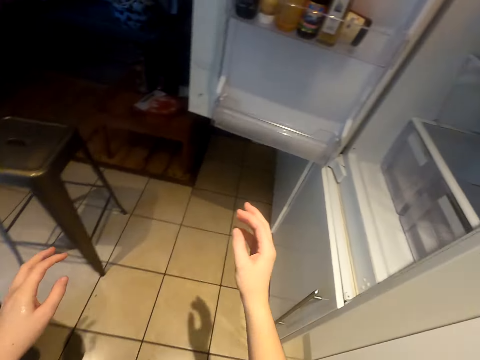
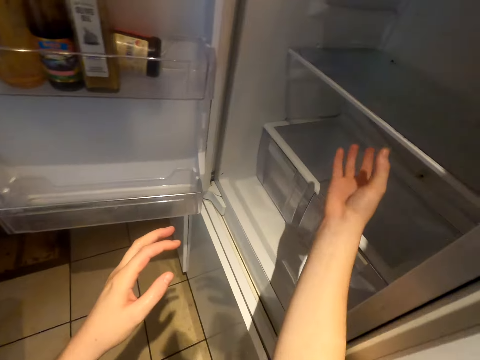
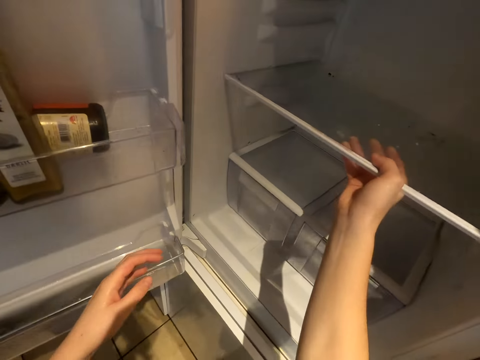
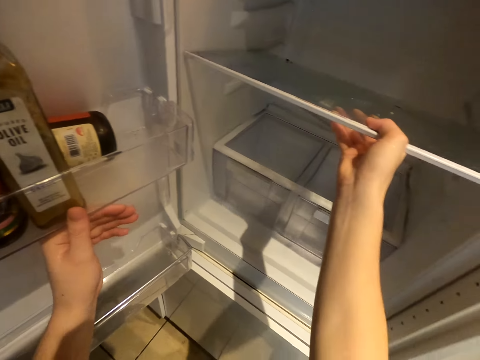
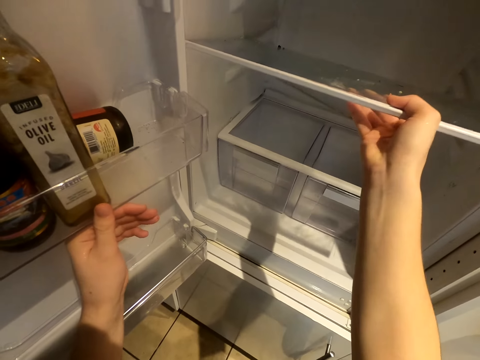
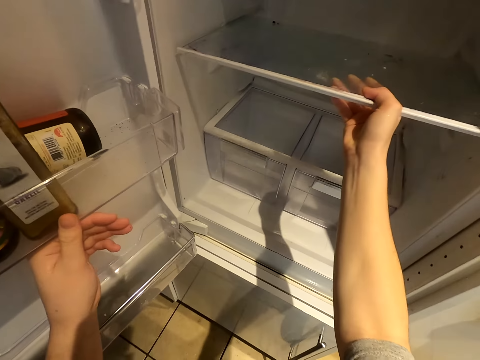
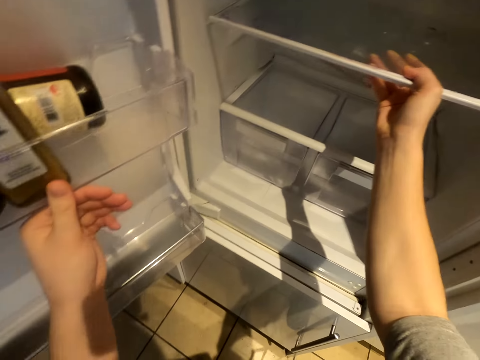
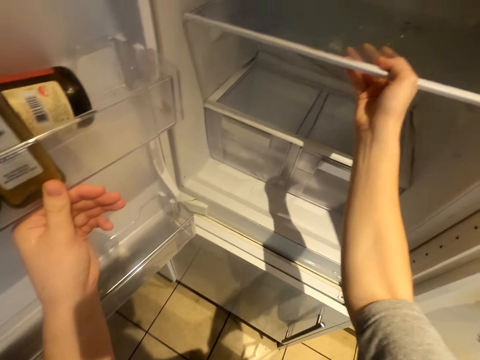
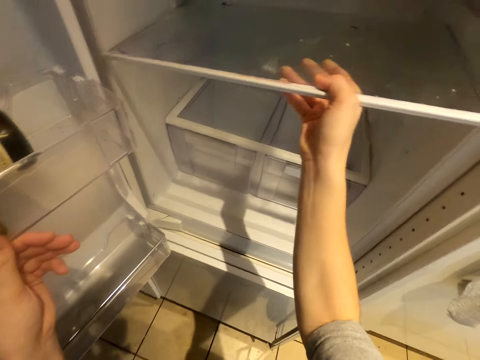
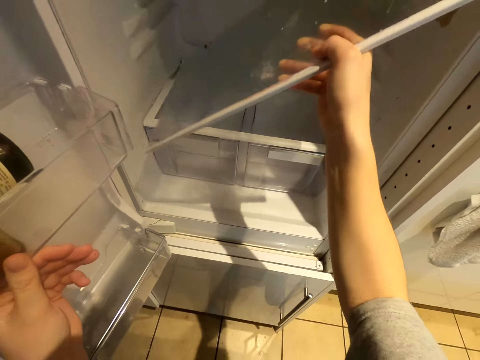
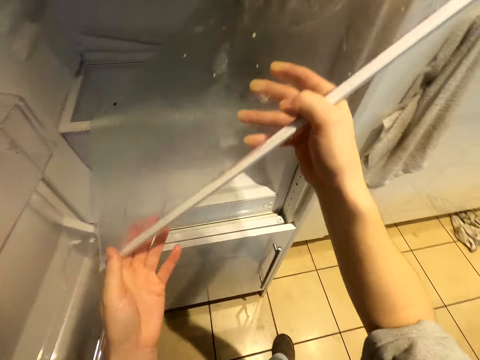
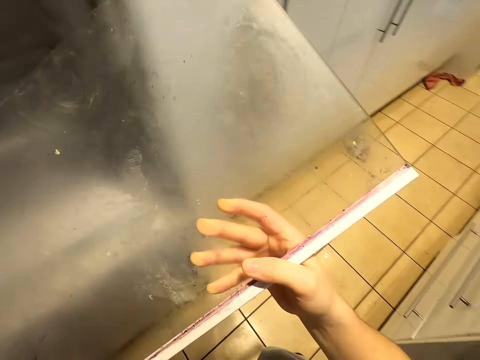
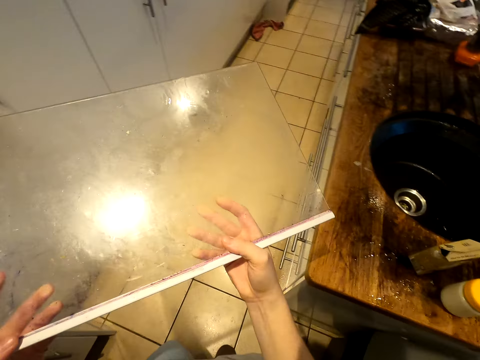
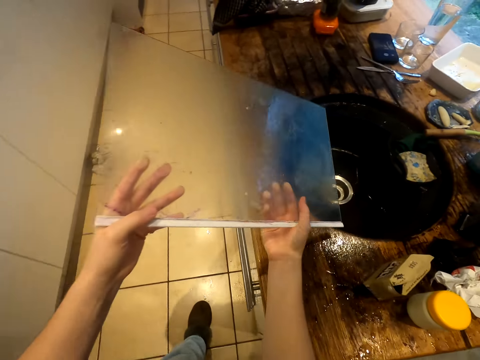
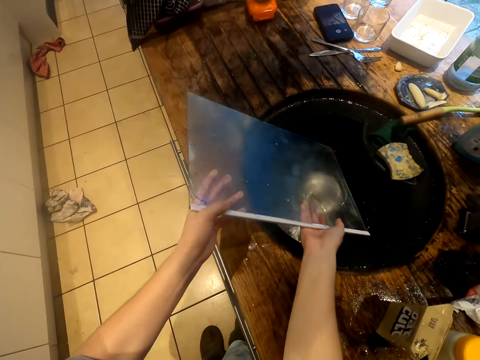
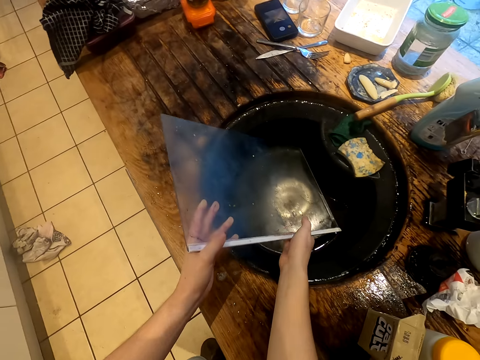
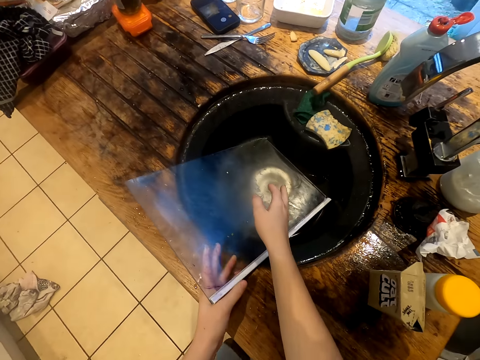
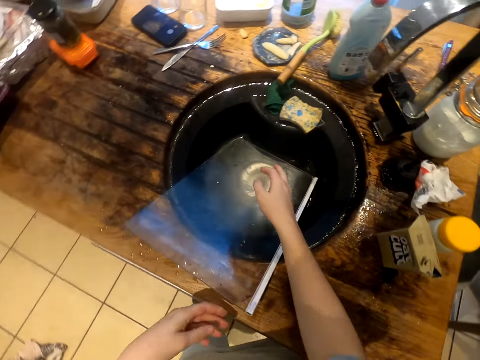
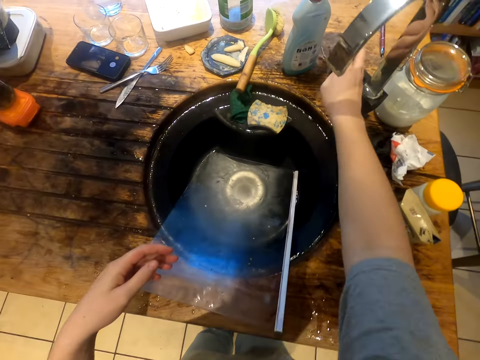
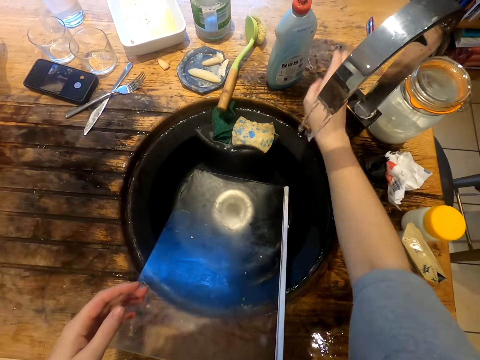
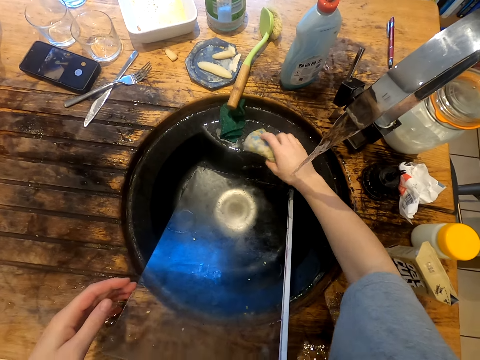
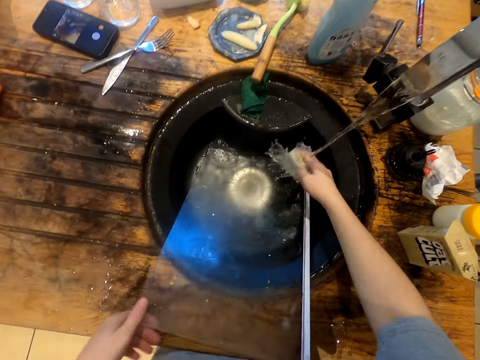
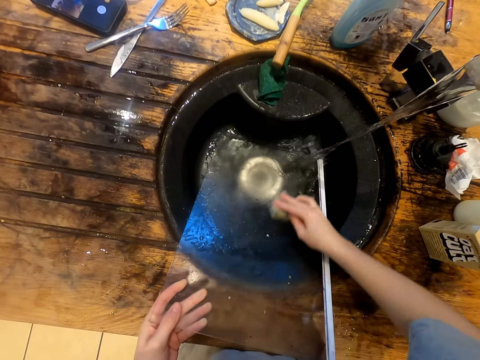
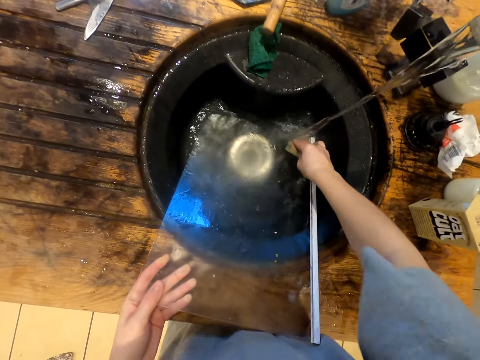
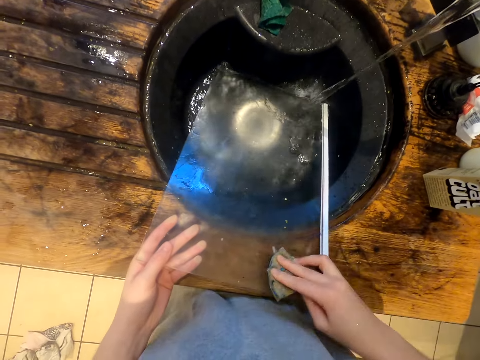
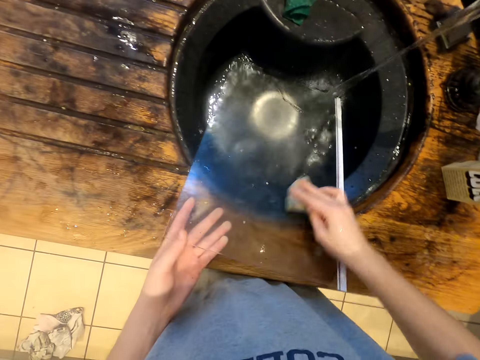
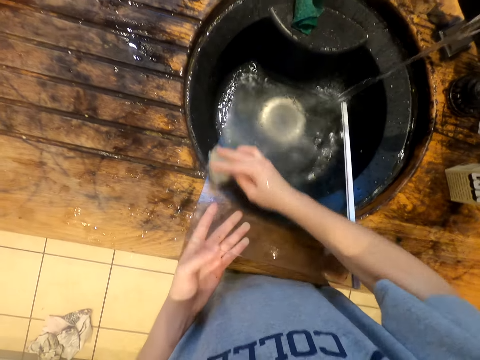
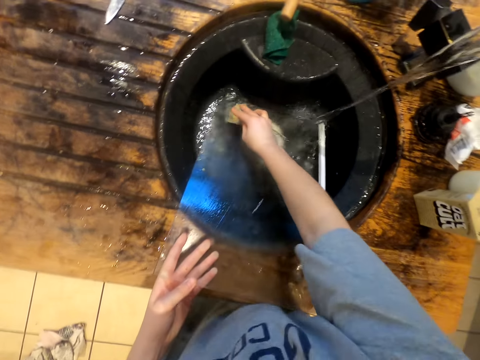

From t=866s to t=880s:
The camera wearer walks towards the fridge. They remove the fridge shelf. They put the fridge shelf in the sink. They open the water tap. They take a utensils cleaner. They wash the fridge shelf with the scouring pad.

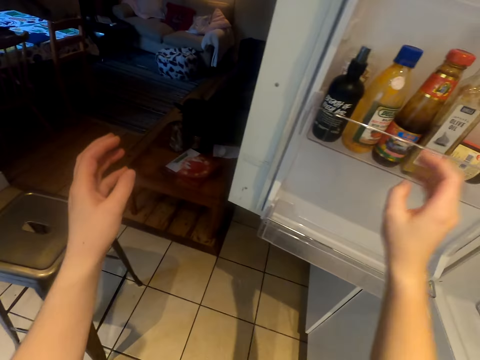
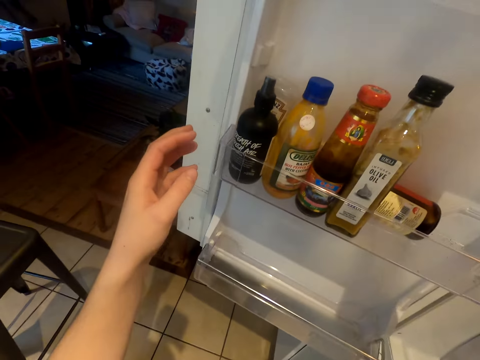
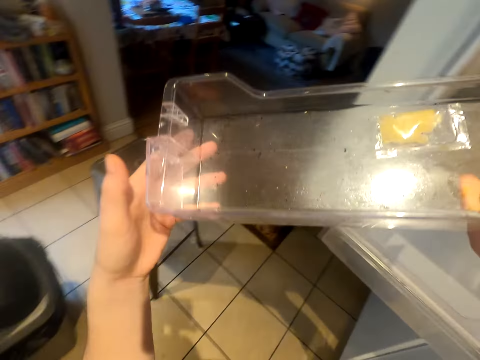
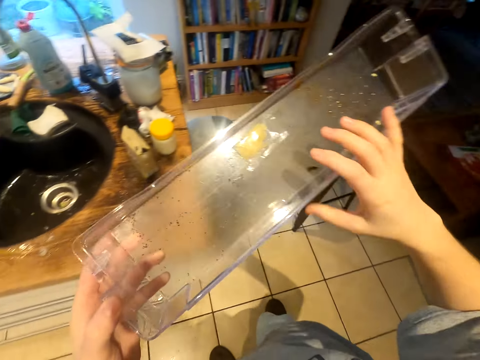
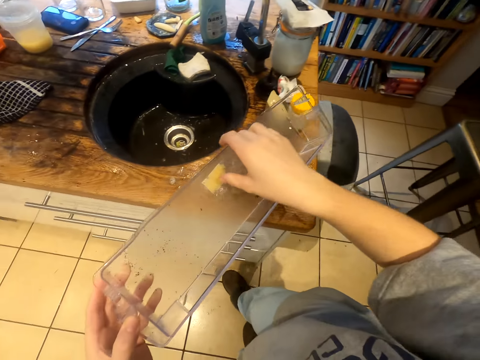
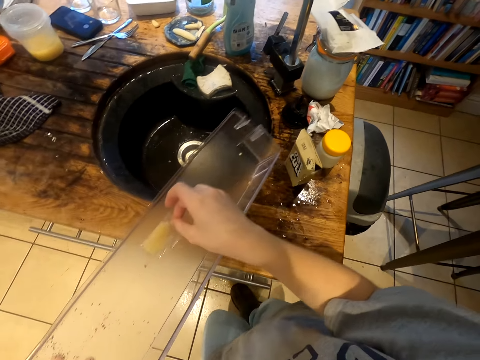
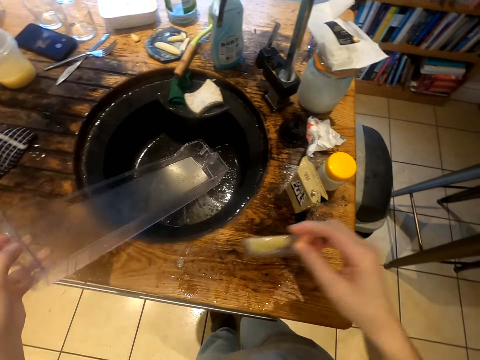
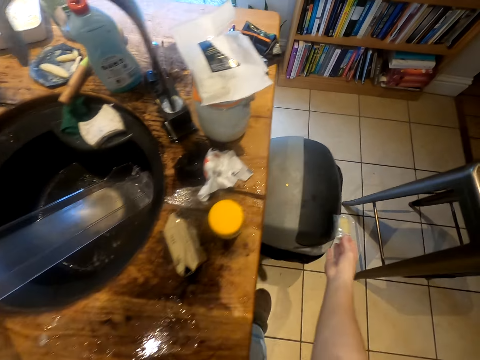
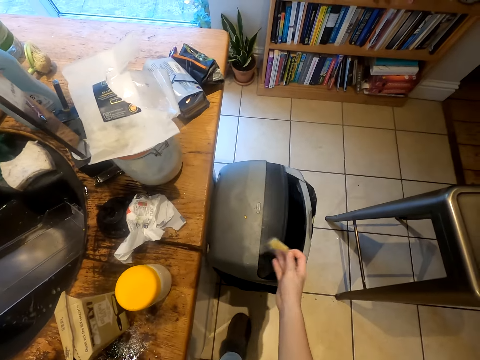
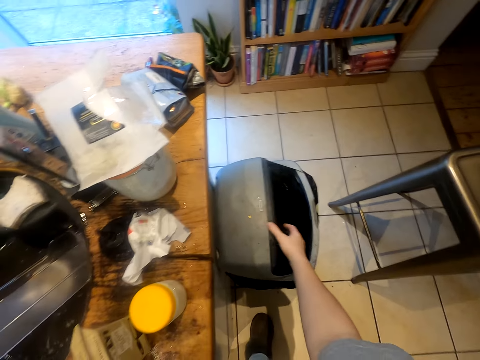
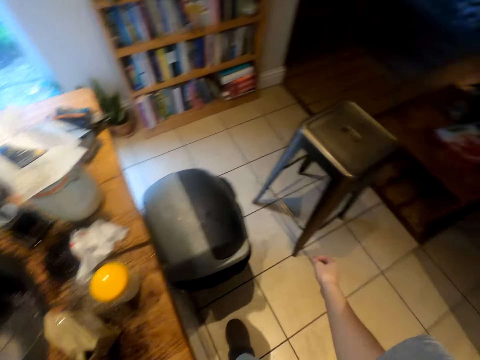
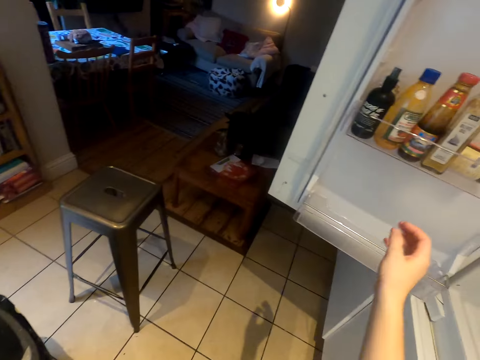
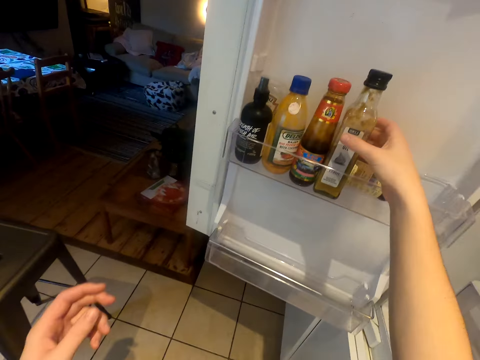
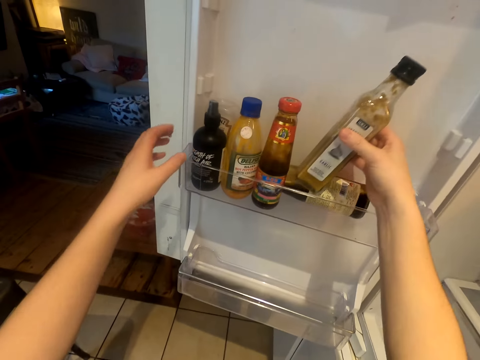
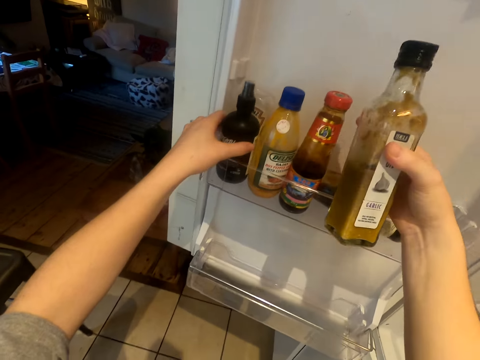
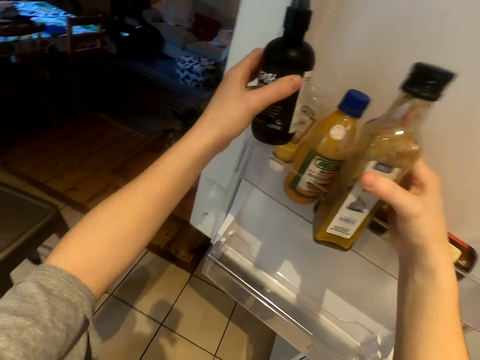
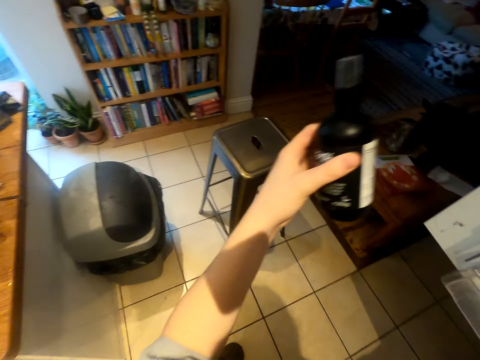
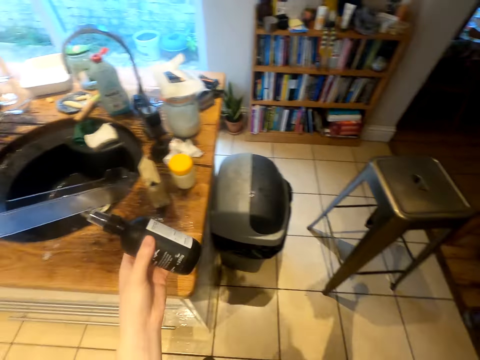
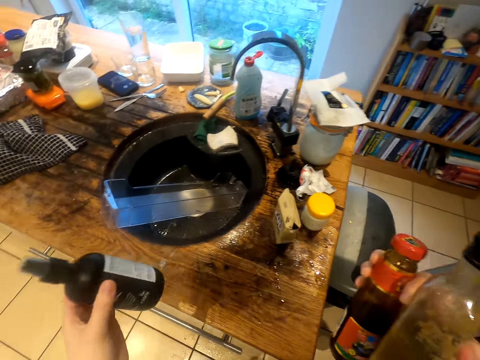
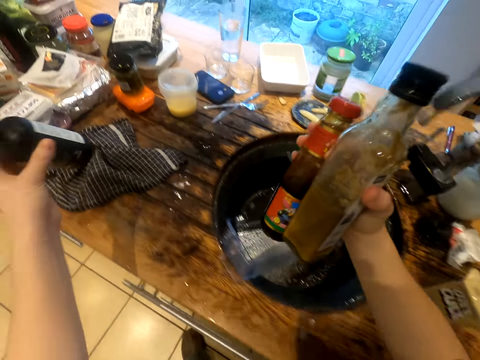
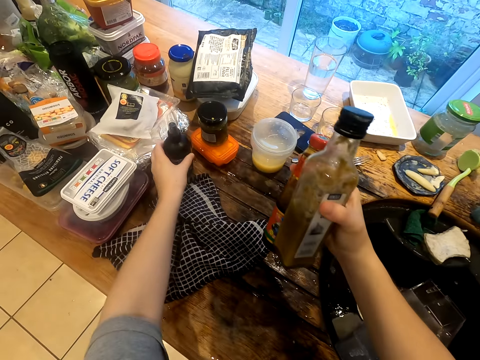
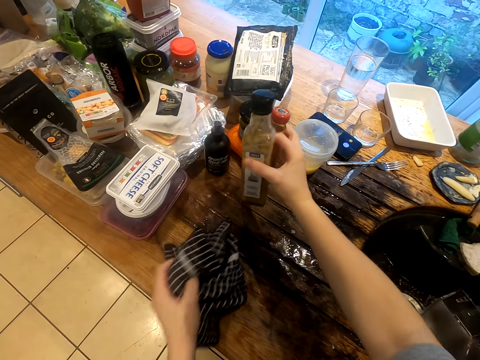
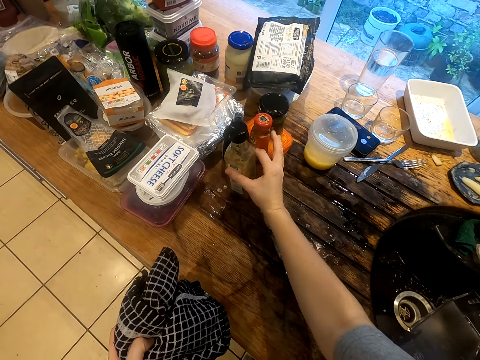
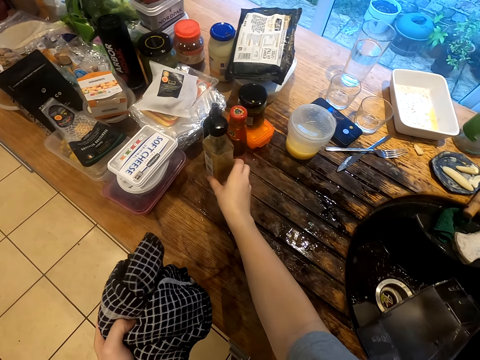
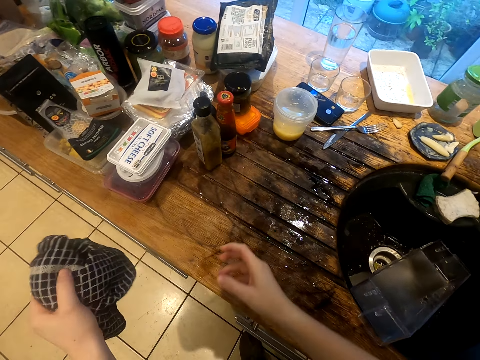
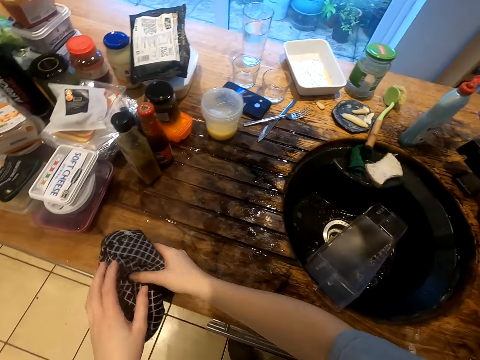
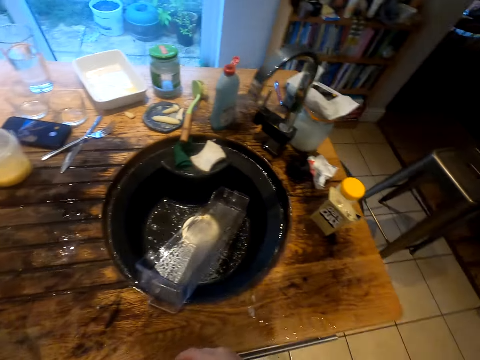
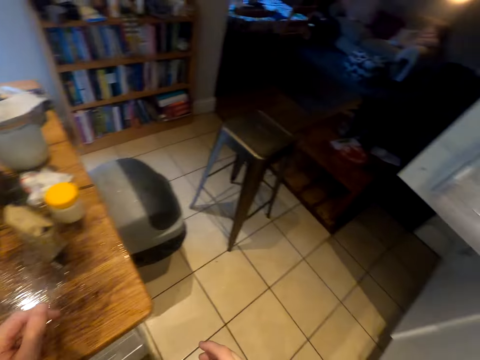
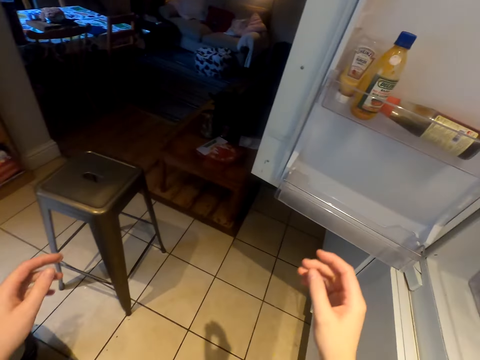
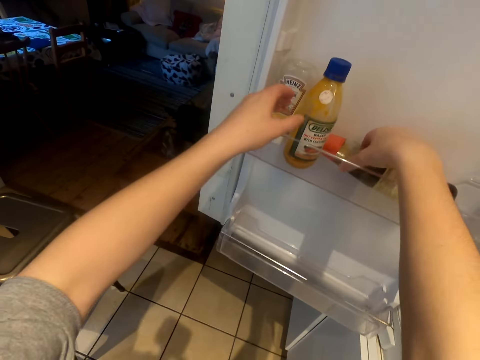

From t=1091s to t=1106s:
The camera wearer takes out the crisper drawer. They put the guard rail in the sink and throw something in the dustbin. They take a bottle from the fridge. They take a bottle from the fridge again. They put the bottle on the kitchen counter, pick a towel and put the bottles on the kitchen counter. They put the towel on the table.
